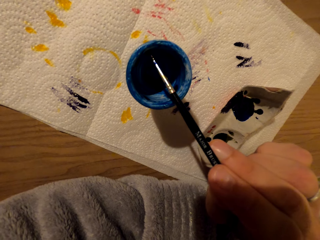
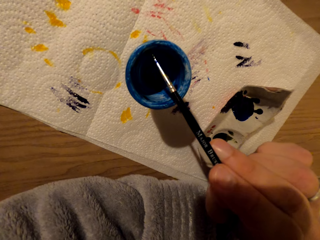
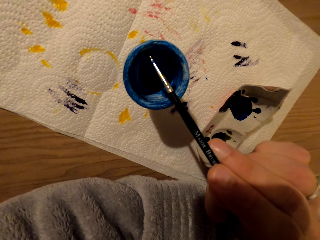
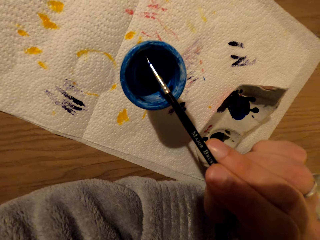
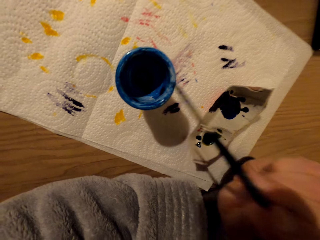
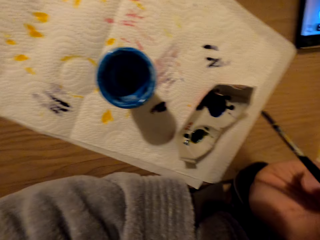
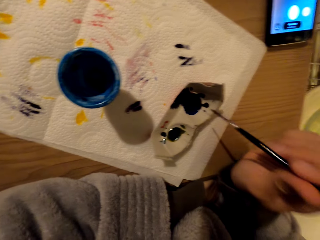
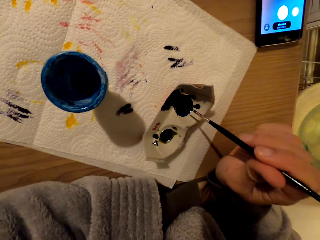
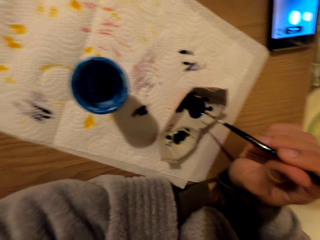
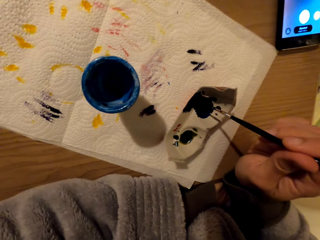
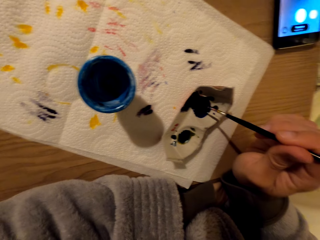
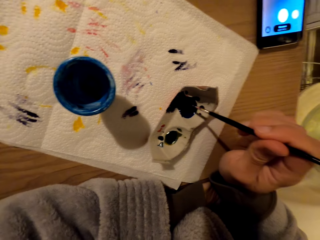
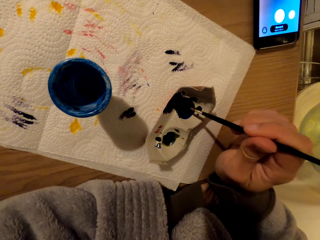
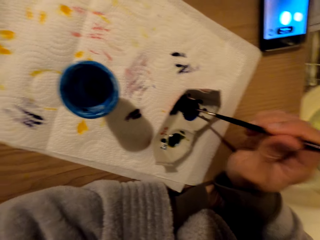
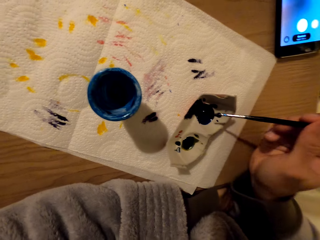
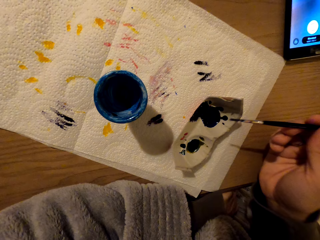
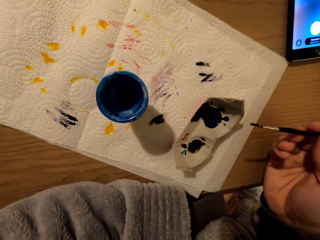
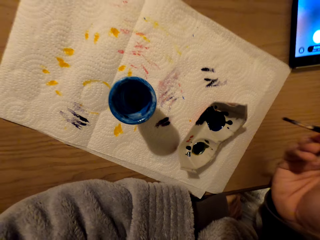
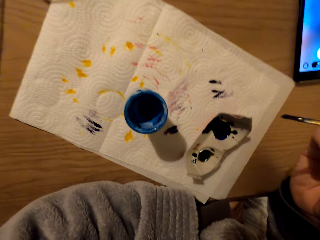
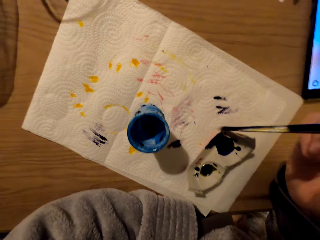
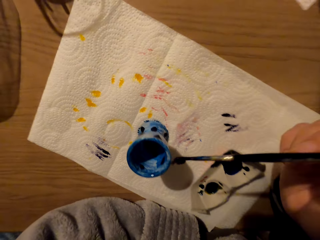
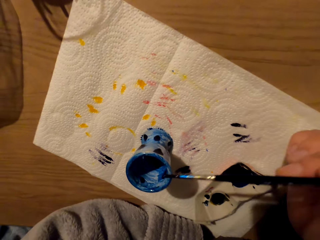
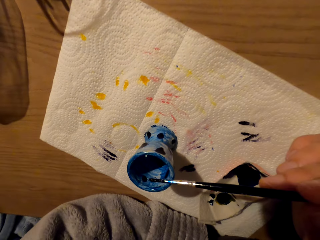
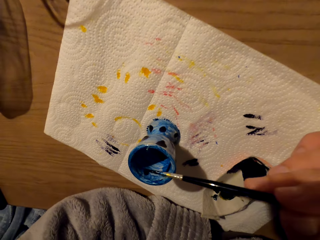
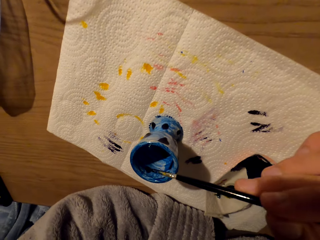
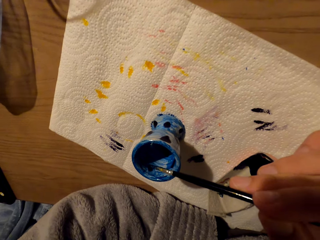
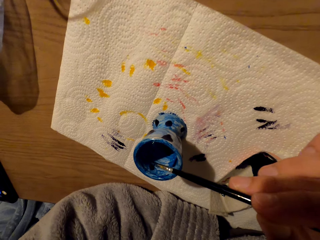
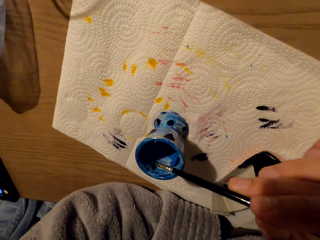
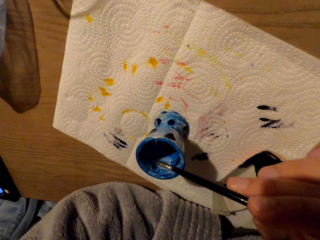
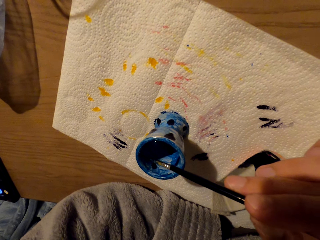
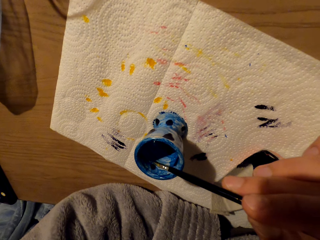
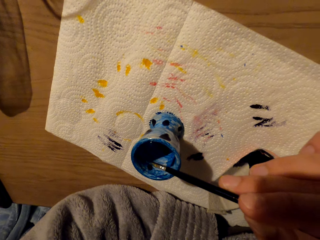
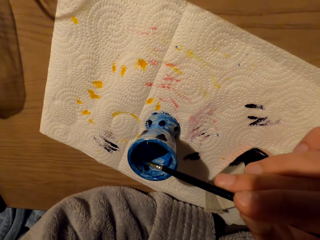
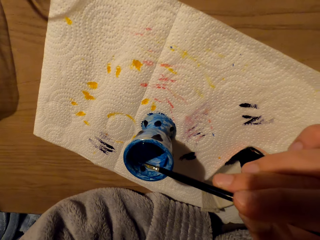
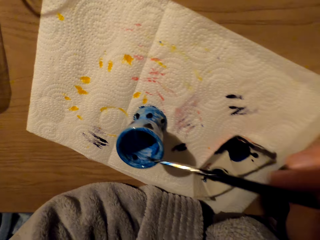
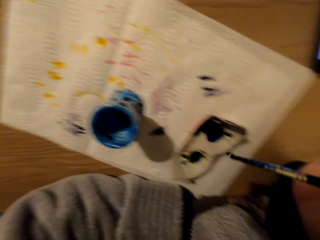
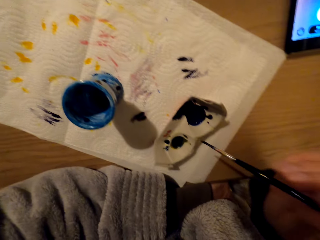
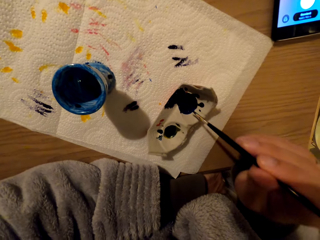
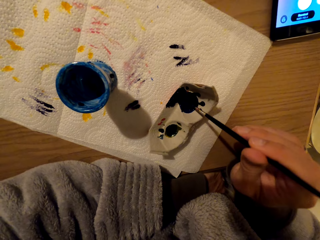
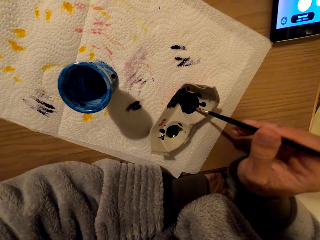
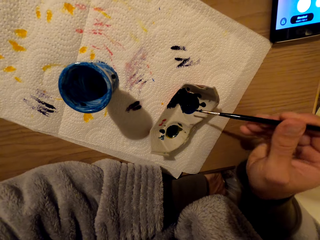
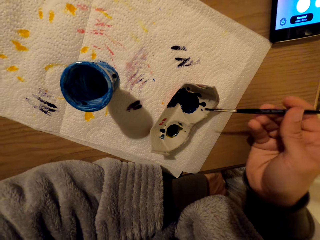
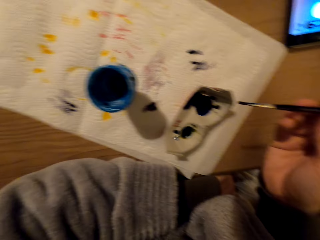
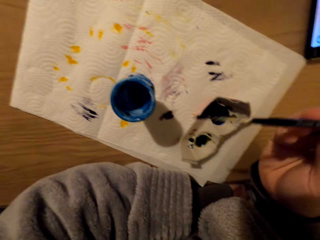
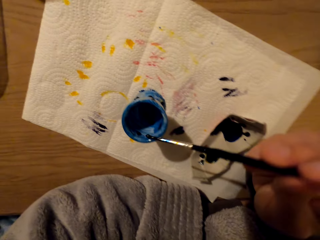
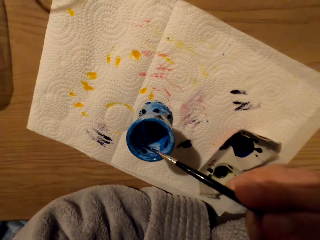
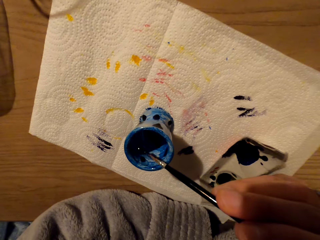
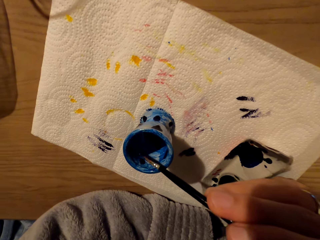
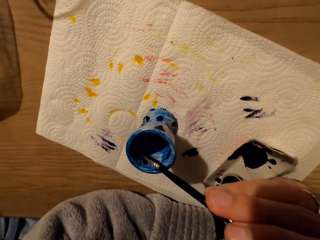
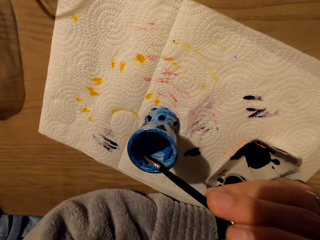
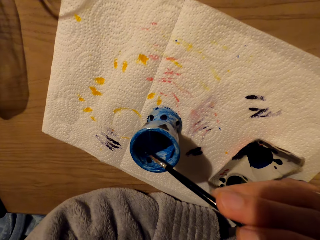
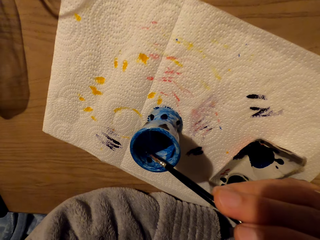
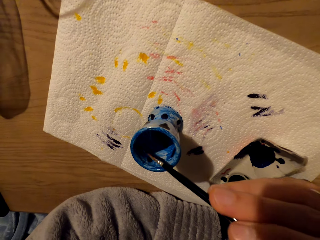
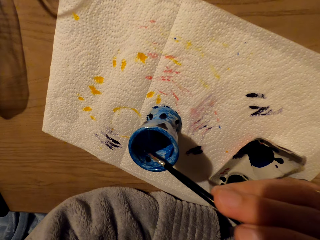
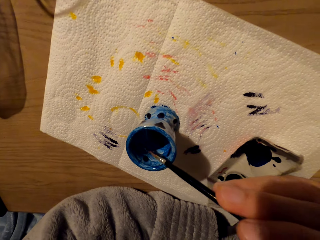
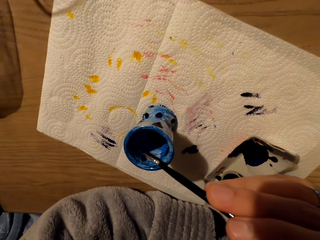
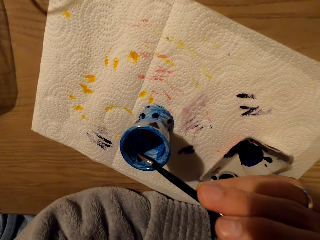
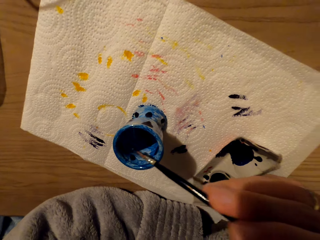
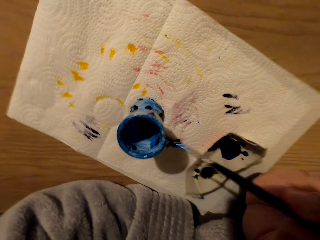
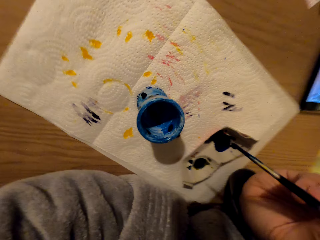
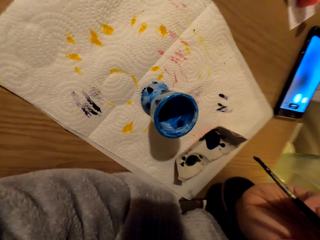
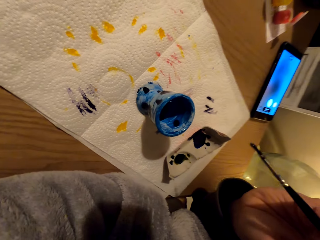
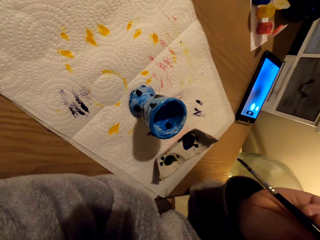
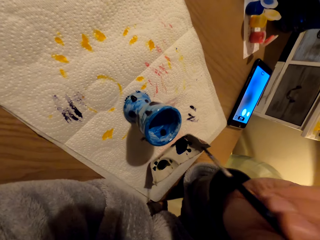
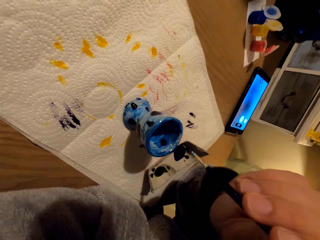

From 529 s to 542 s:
The camera wearer drenches the brush with paint. They decorate the pot. They immerse the brush in paint and paint with the brush.

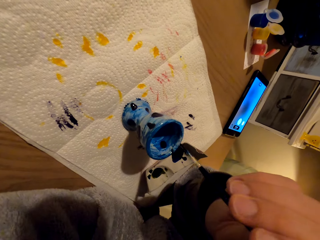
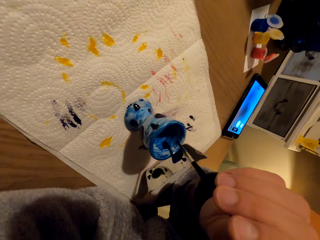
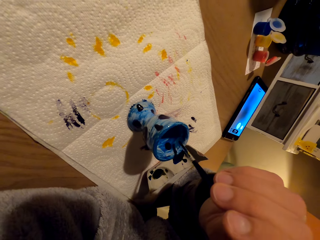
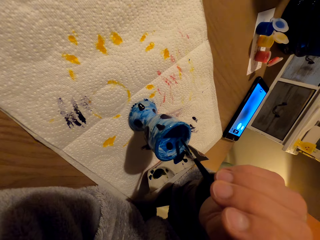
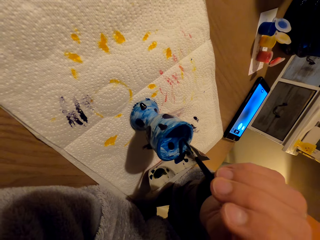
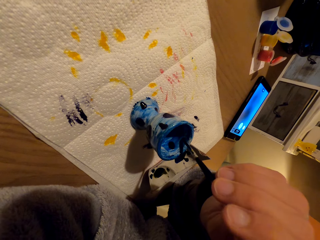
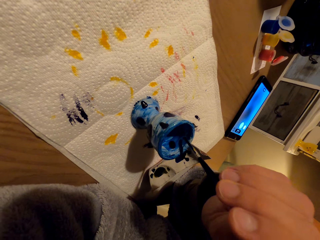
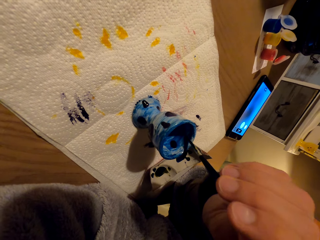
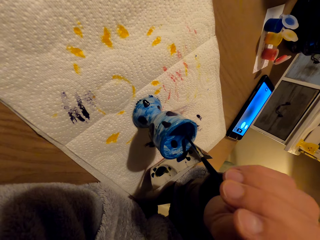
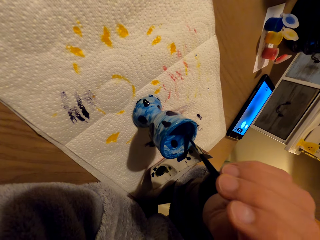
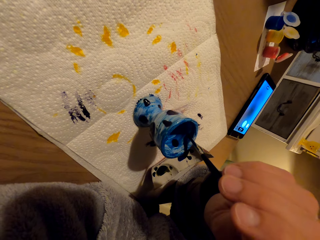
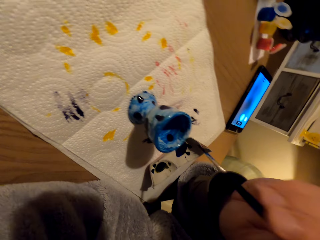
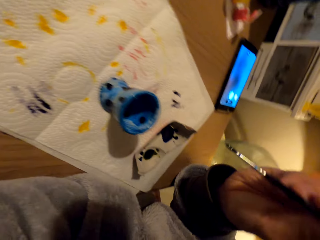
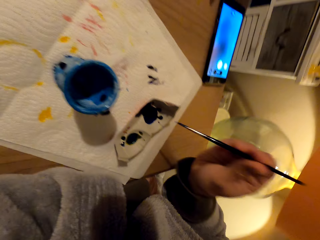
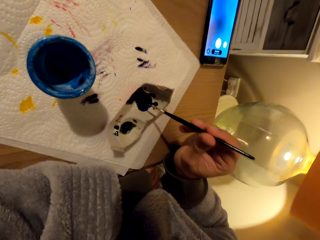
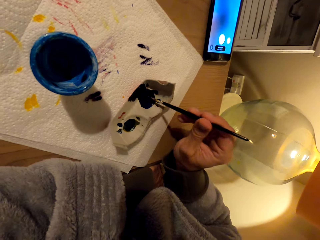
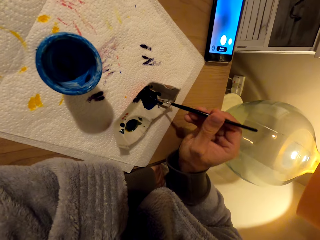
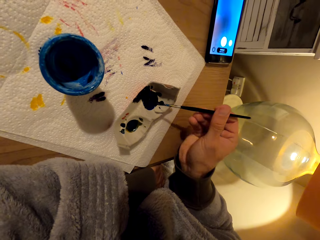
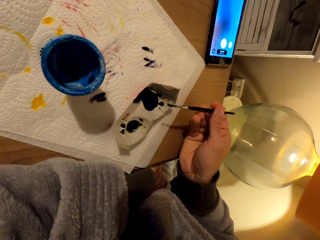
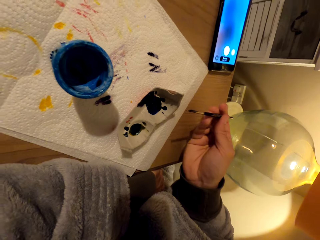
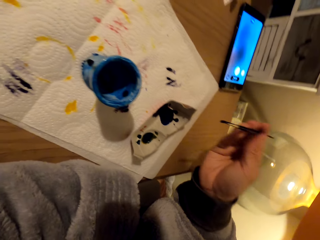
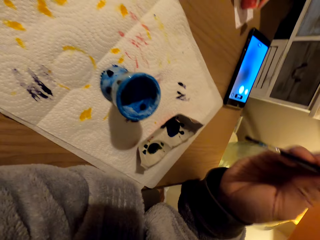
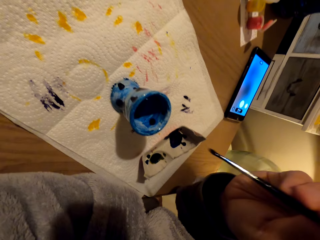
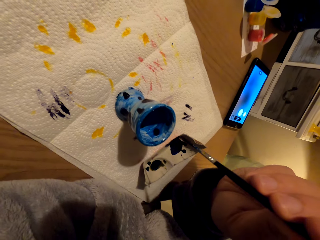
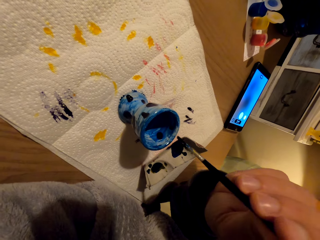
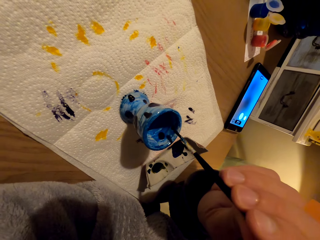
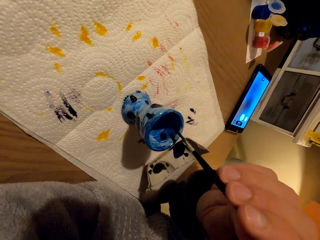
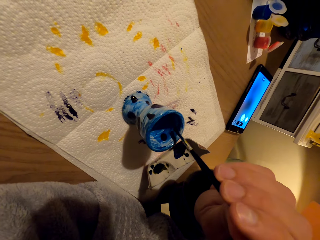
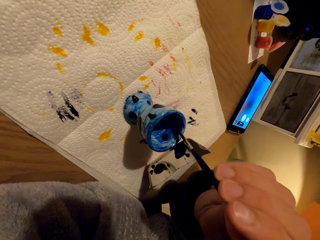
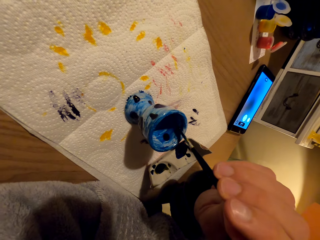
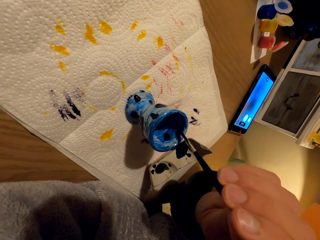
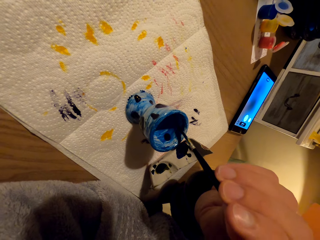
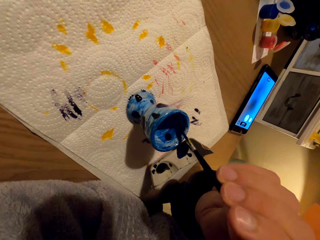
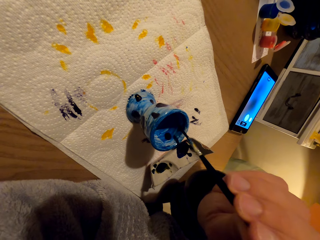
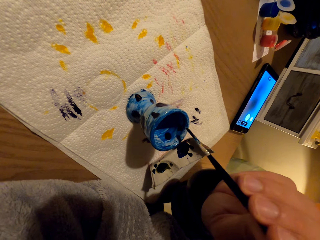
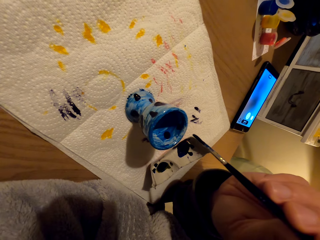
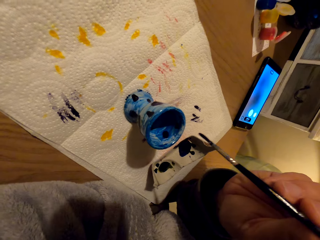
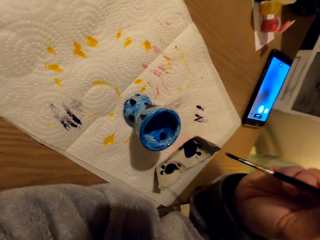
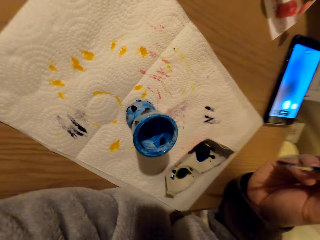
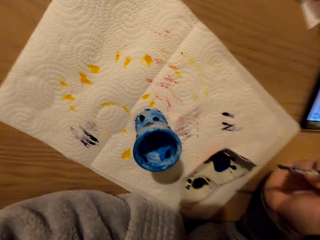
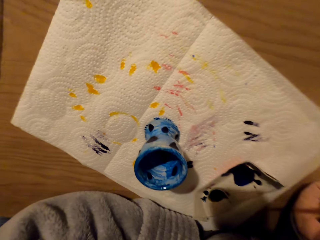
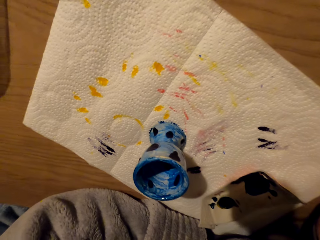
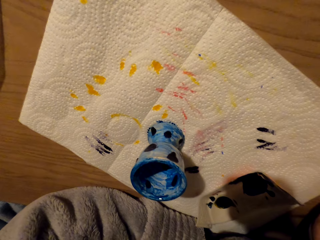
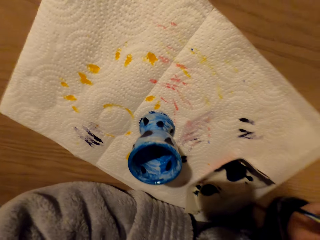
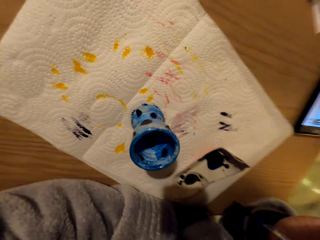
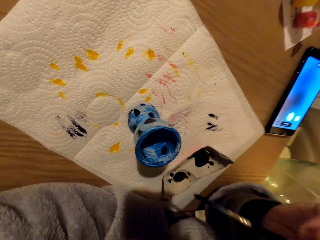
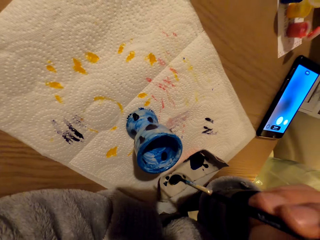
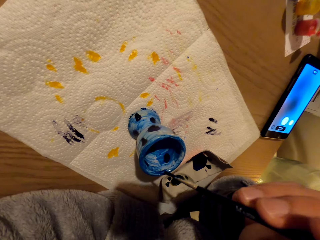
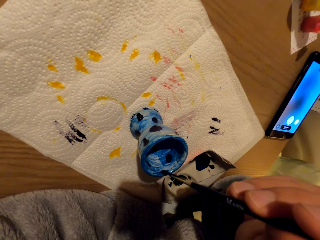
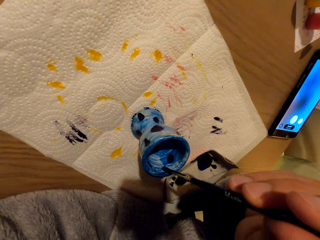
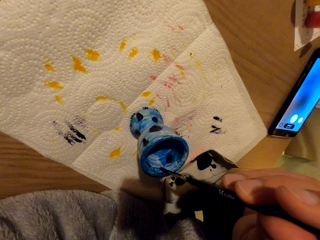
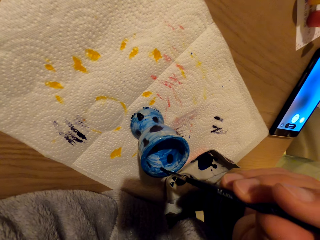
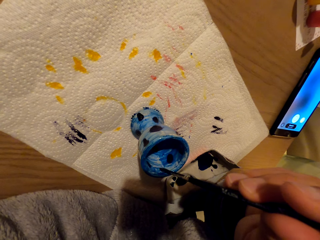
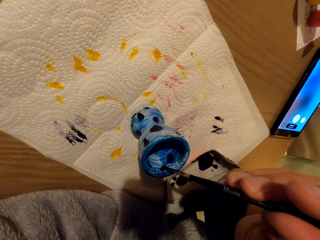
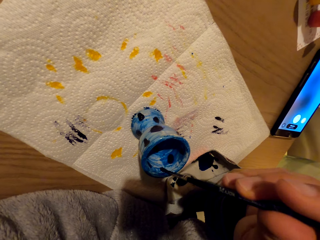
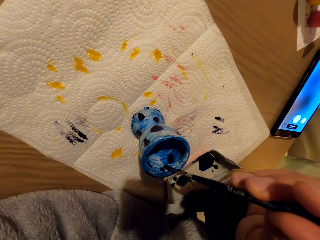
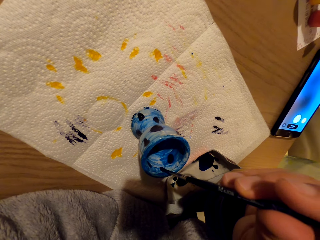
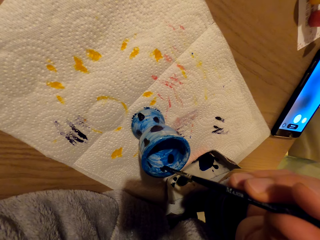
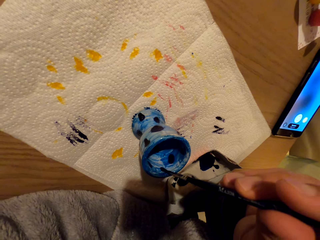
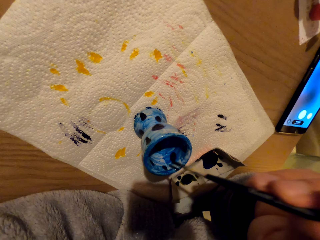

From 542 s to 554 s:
The camera wearer dips the brush in paint. They coat the pot with paint. They look at the pot. They paint the pot.
